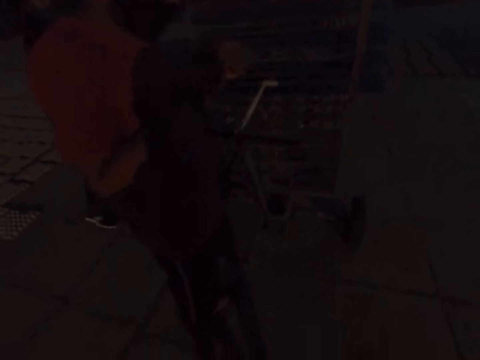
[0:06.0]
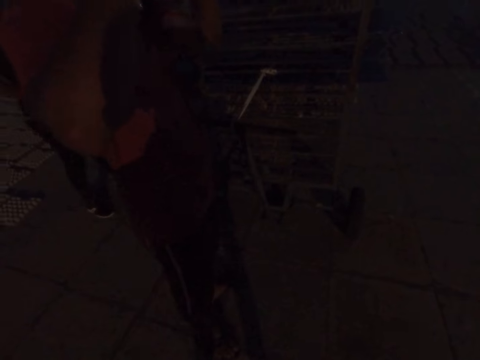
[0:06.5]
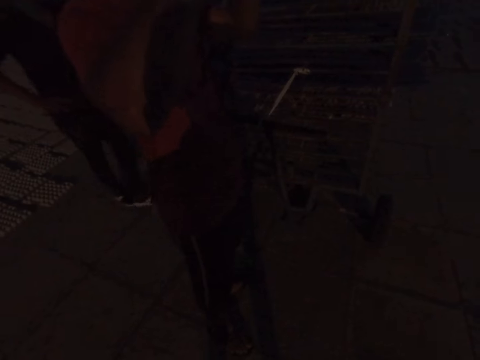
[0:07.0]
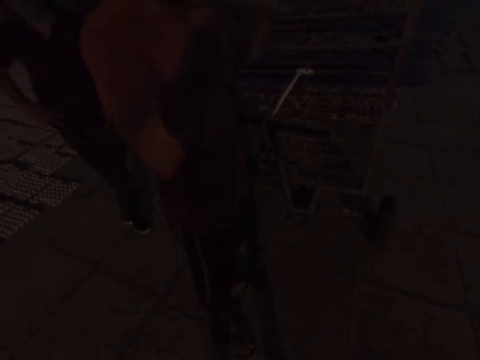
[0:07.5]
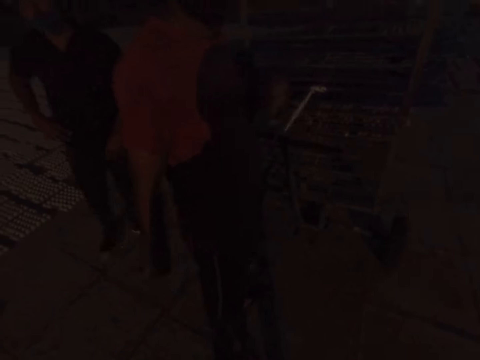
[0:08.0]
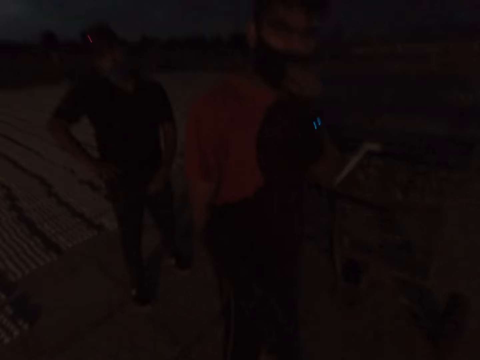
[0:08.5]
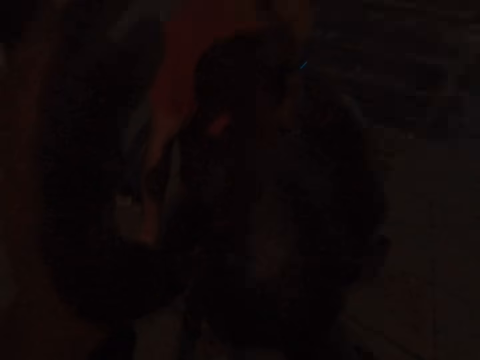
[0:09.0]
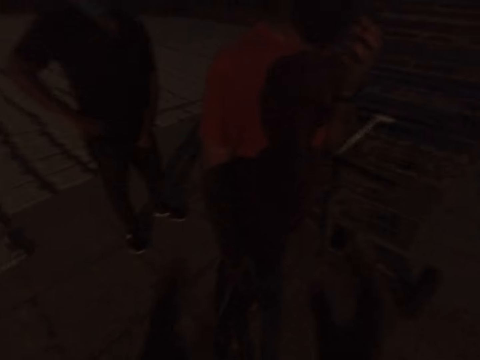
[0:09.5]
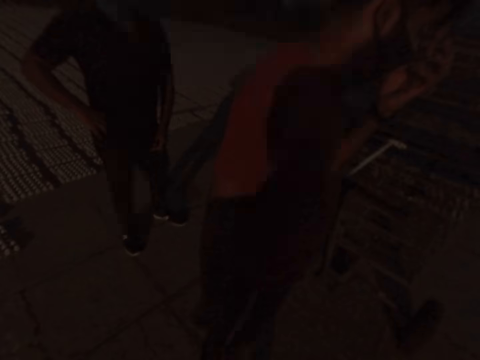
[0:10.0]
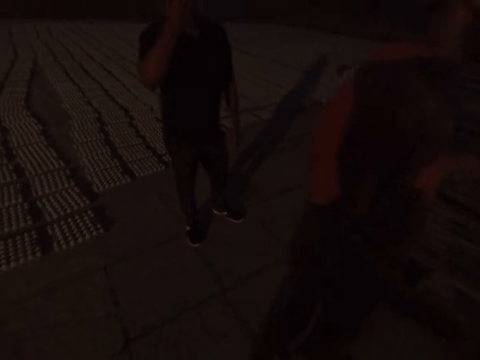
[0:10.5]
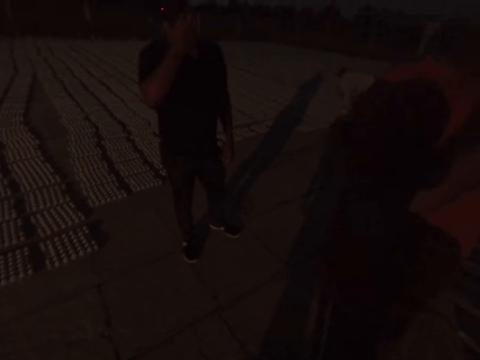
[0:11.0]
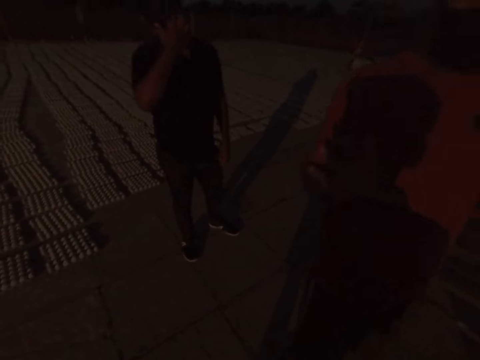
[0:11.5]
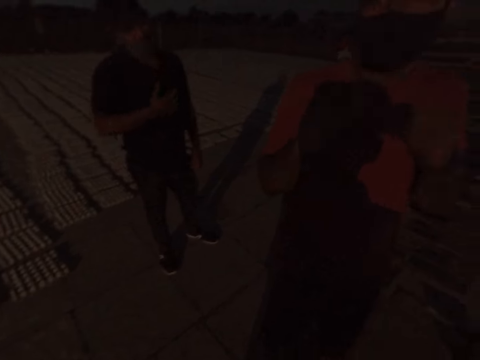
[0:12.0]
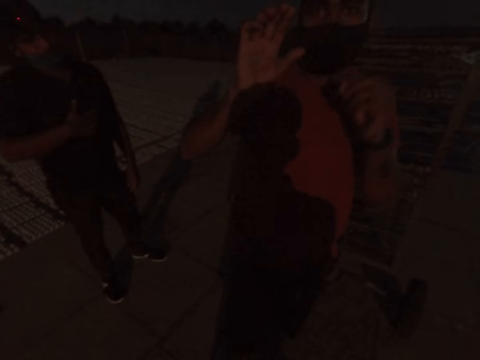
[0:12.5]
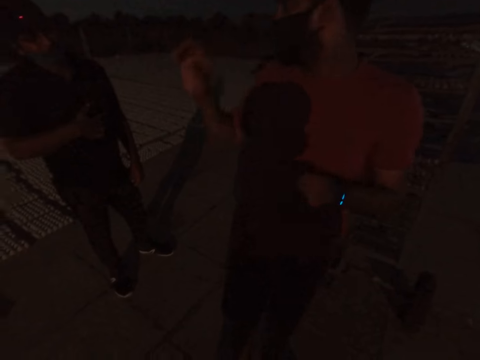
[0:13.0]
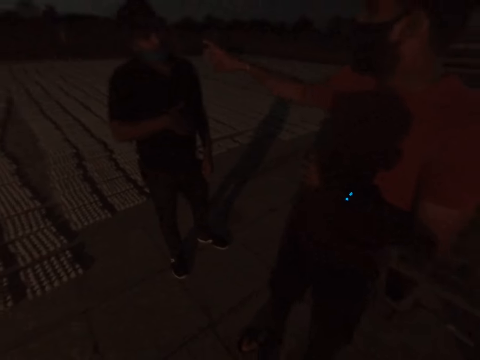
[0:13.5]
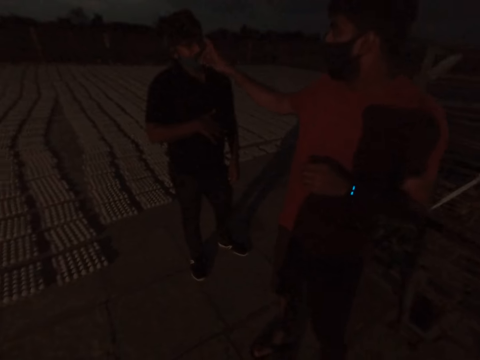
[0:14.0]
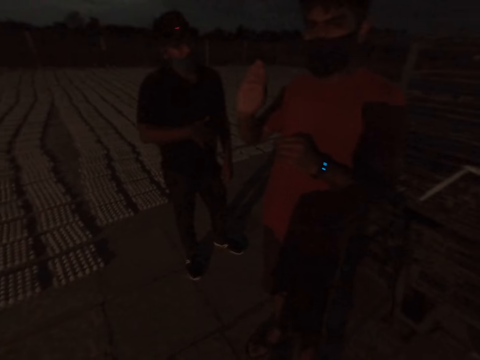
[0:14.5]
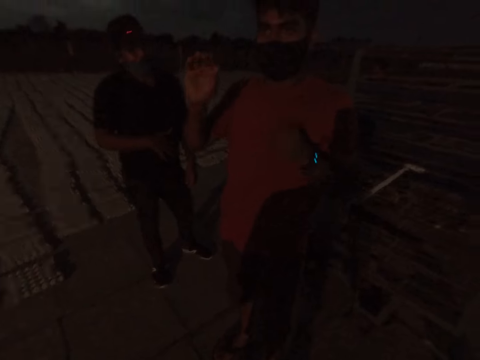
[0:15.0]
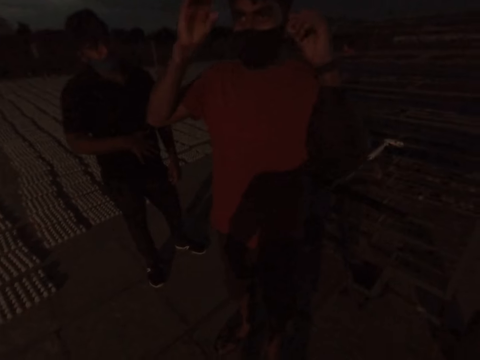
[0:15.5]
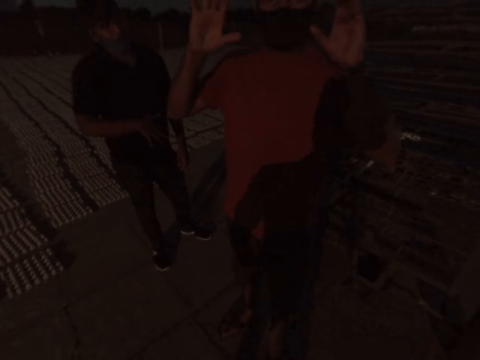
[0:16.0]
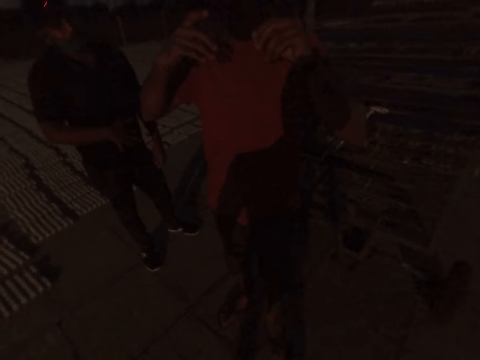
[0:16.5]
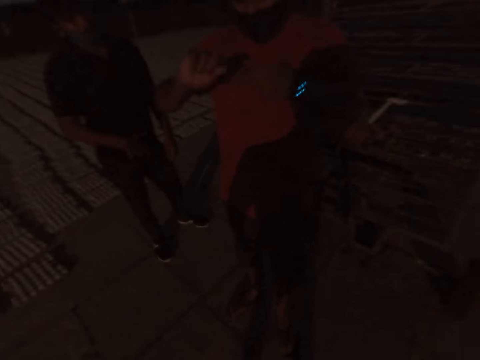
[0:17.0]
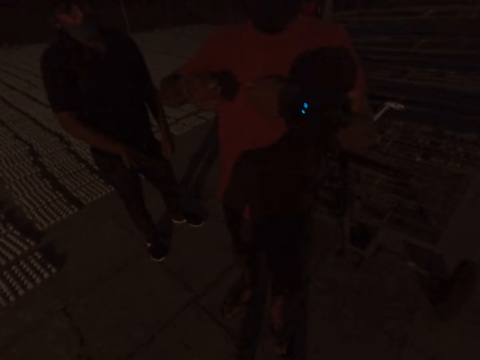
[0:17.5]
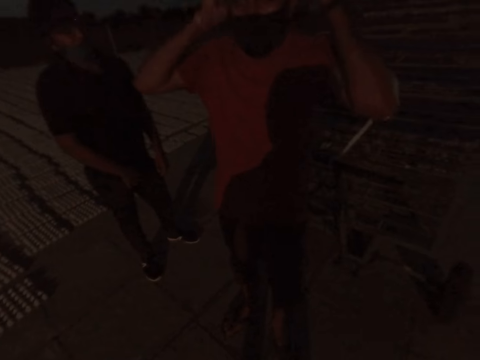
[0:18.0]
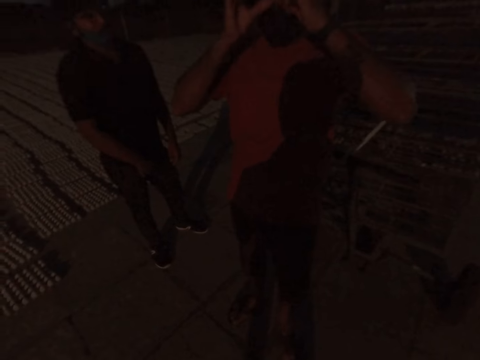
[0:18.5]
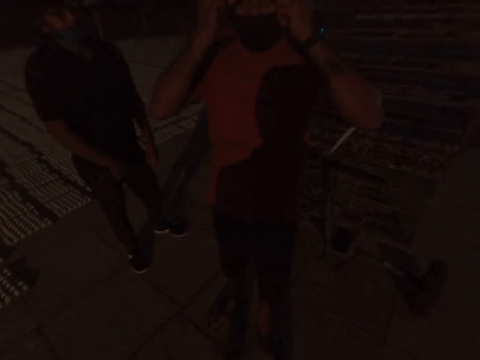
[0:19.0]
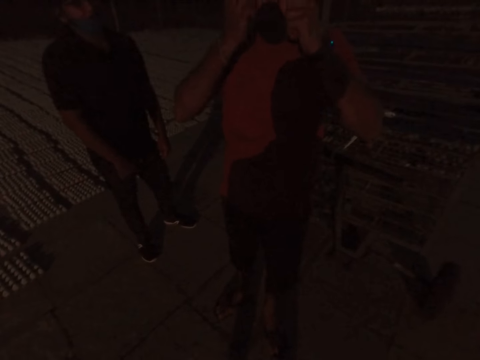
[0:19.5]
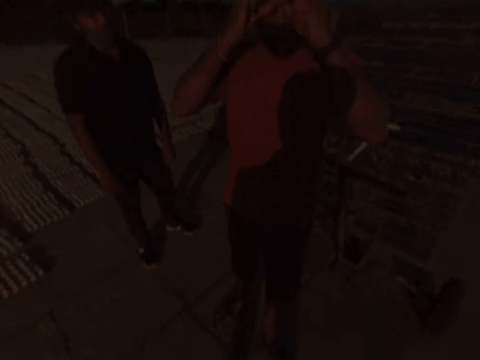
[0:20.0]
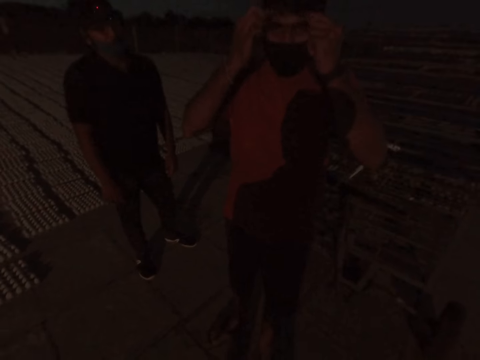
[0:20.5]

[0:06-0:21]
A man touches his head with his hands. The man adjusts his nose mask with his left hand. The camera wearer gesticulates with his hands. Another man touches his face with his right hand. A woman drops the egg trays on the ground with a tray in her hands. The first man gesticulates with his hands.

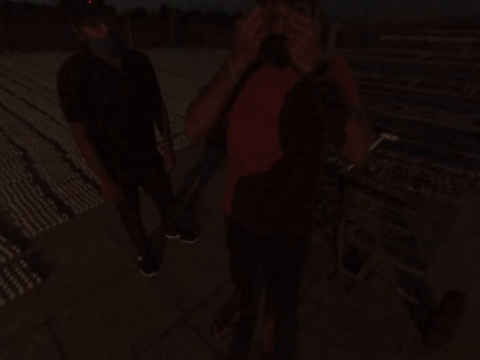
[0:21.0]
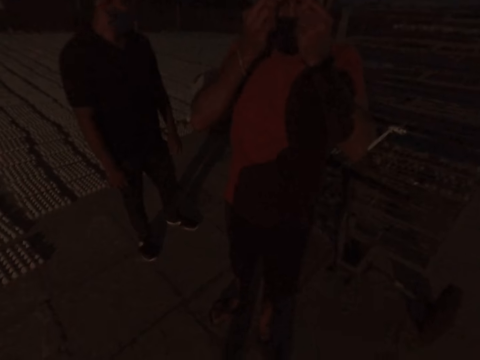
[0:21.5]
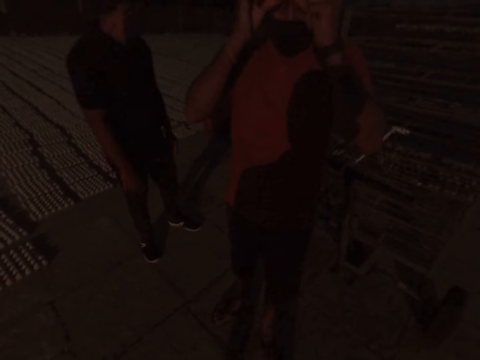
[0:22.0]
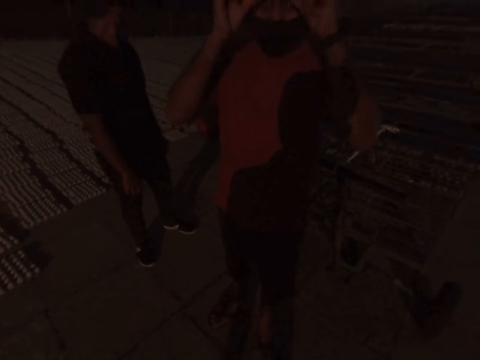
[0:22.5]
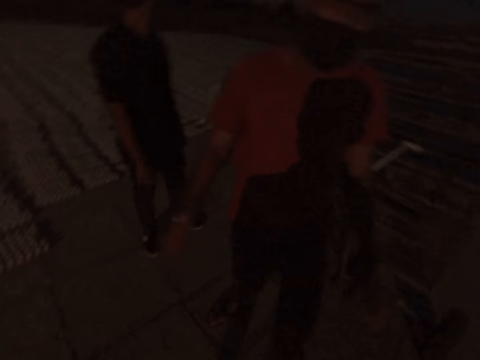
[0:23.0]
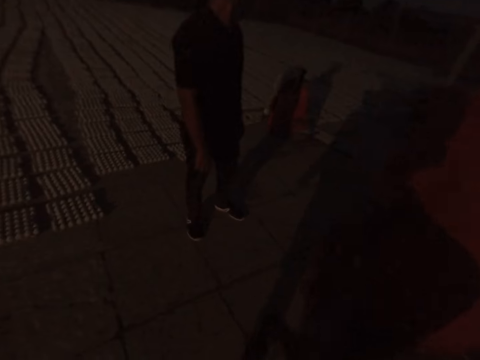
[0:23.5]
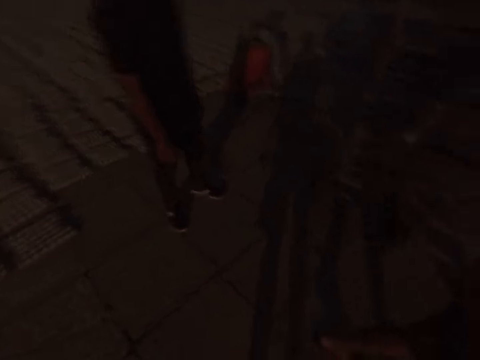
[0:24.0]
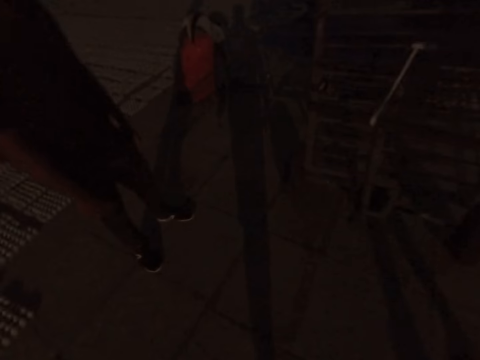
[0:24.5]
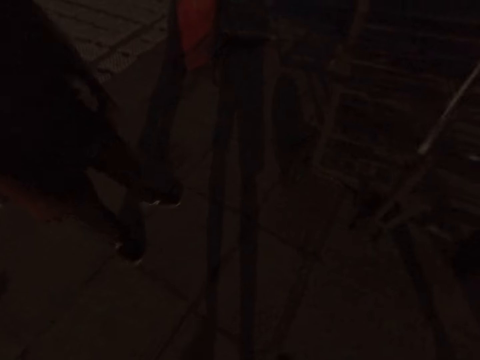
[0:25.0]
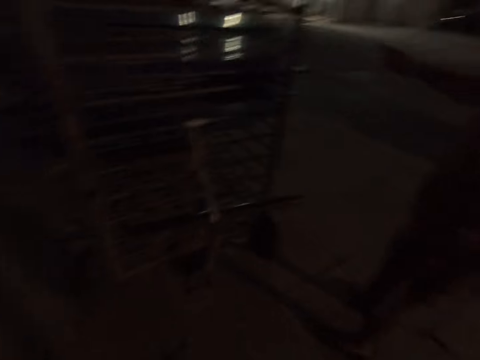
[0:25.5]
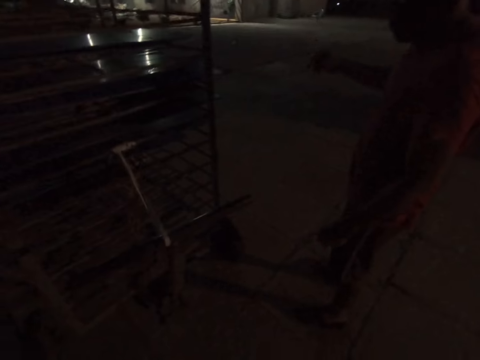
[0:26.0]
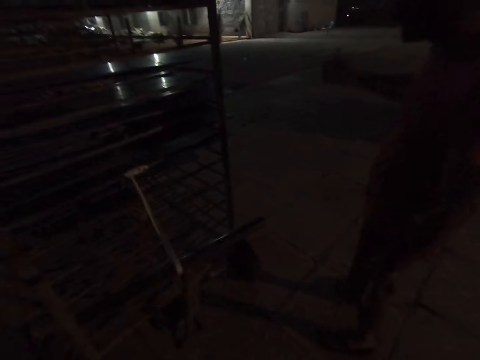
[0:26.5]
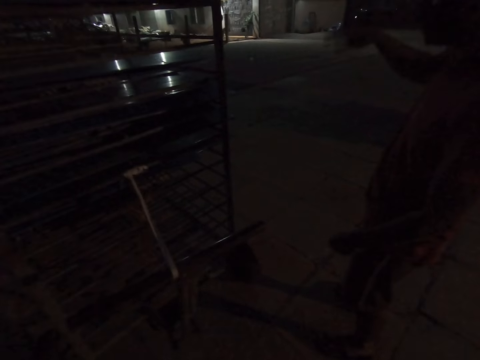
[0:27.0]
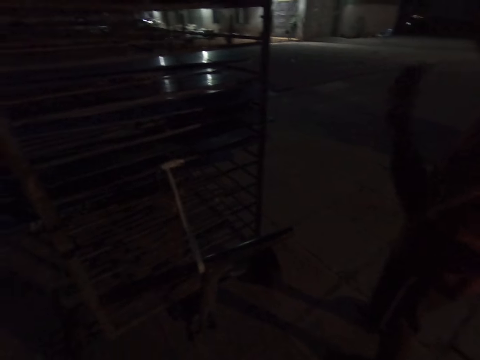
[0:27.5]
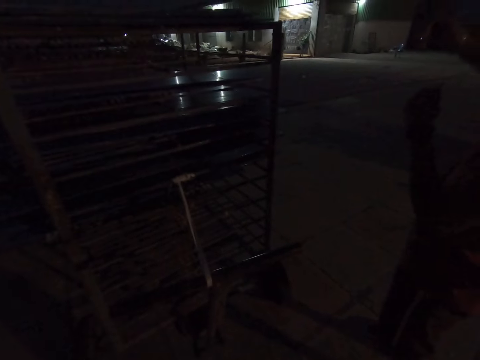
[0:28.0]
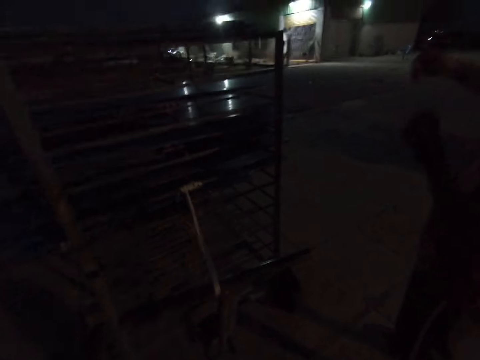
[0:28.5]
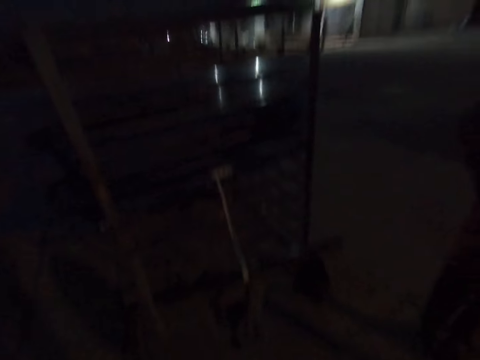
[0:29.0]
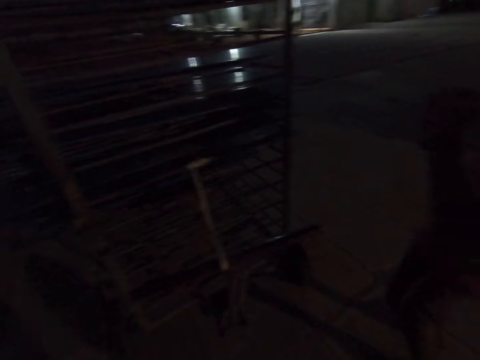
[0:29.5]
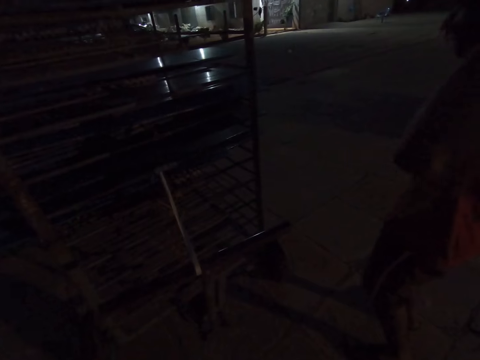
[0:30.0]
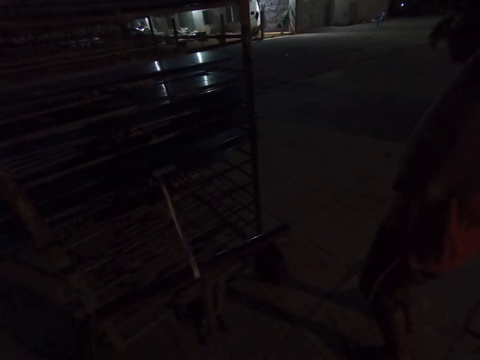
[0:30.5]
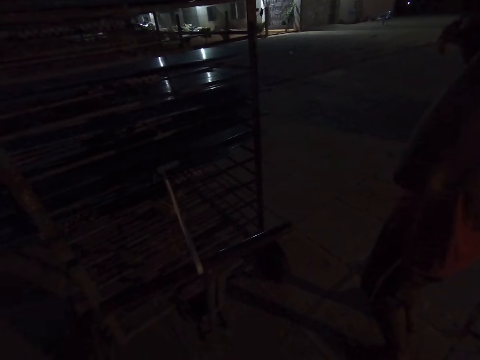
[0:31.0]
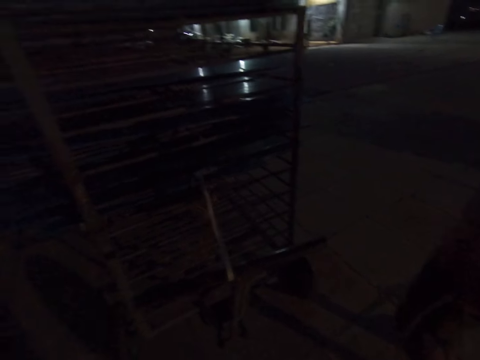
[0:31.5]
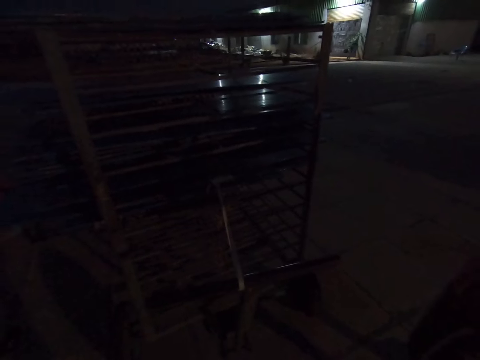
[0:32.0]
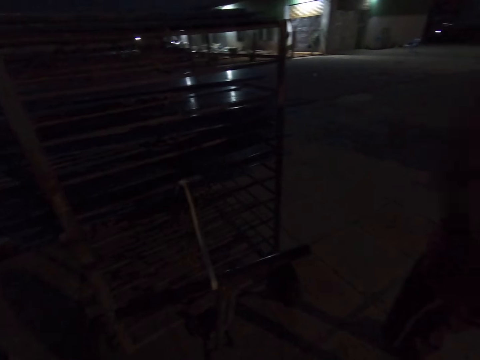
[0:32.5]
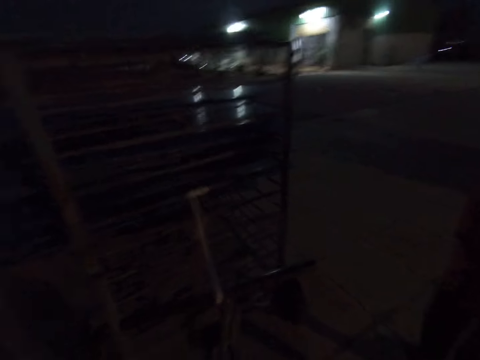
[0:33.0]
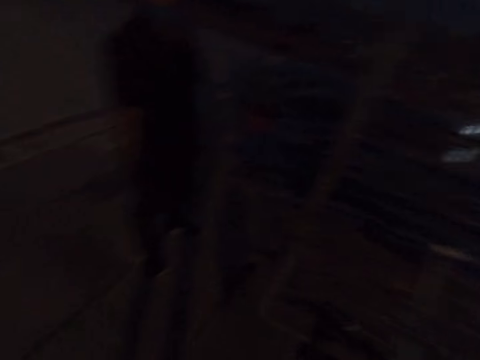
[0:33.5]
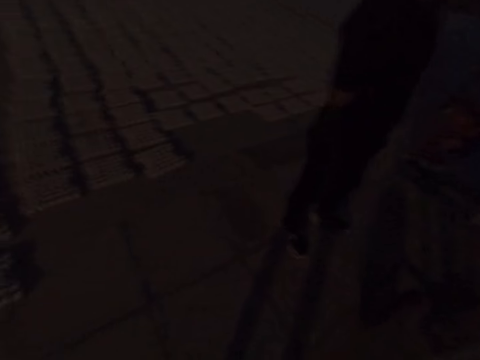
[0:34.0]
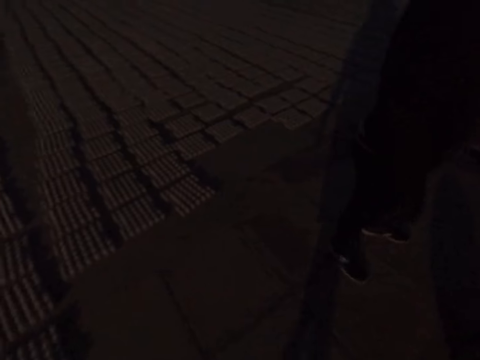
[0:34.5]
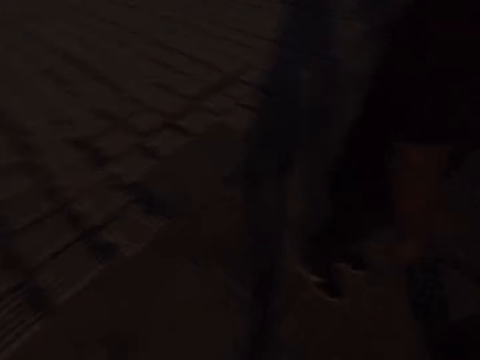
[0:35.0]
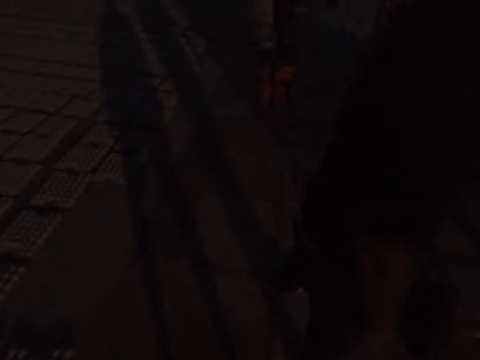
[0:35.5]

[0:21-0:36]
A woman touches the egg trays on the ground with her hands. The camera wearer walks.
